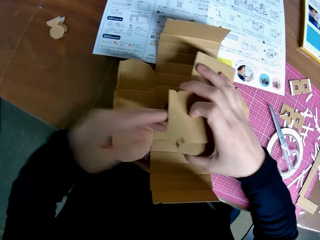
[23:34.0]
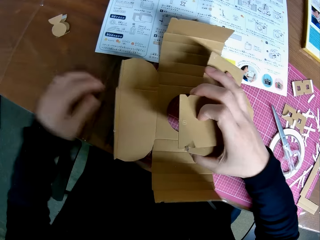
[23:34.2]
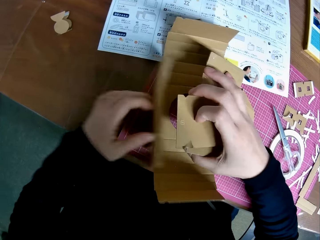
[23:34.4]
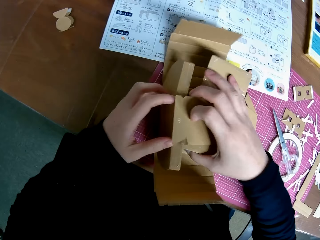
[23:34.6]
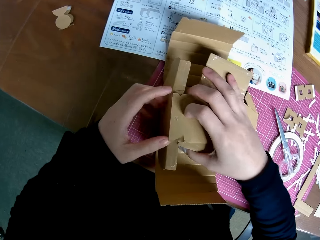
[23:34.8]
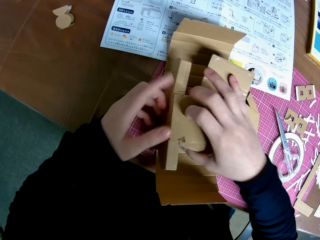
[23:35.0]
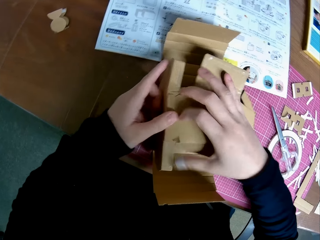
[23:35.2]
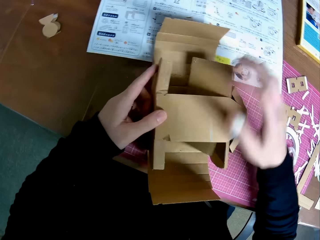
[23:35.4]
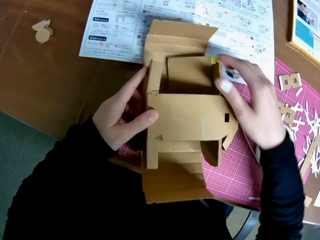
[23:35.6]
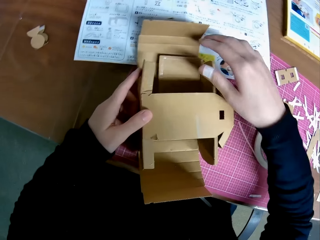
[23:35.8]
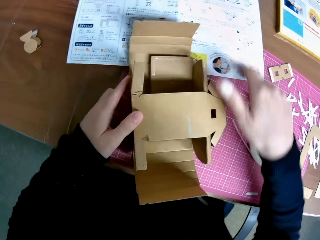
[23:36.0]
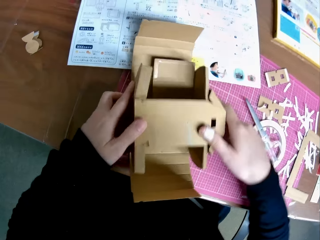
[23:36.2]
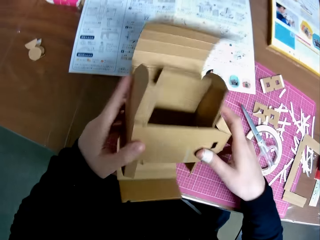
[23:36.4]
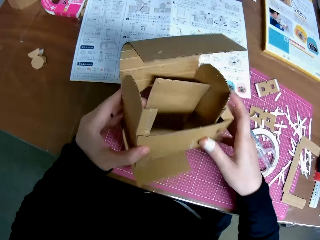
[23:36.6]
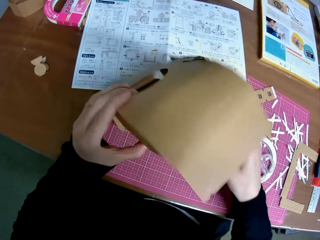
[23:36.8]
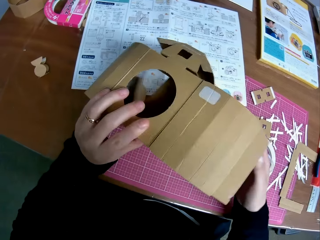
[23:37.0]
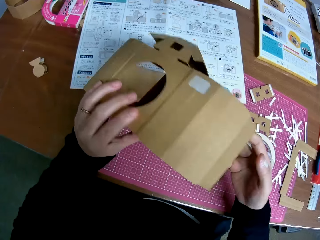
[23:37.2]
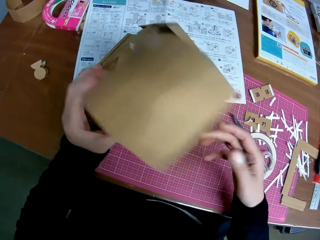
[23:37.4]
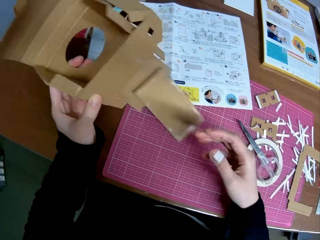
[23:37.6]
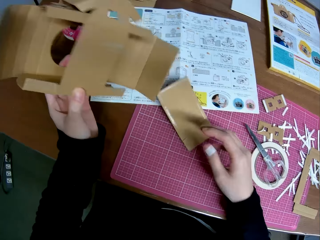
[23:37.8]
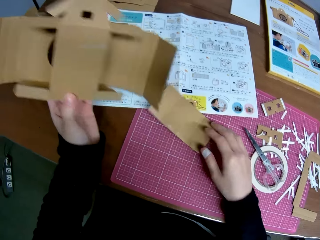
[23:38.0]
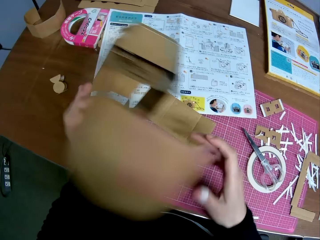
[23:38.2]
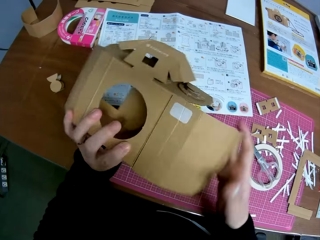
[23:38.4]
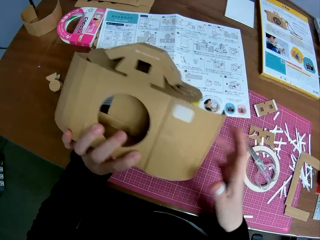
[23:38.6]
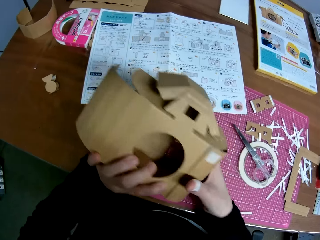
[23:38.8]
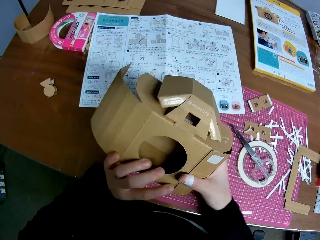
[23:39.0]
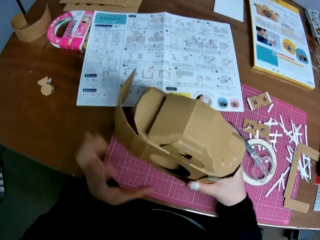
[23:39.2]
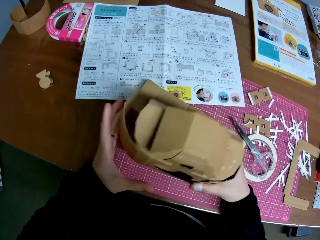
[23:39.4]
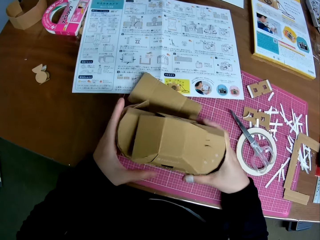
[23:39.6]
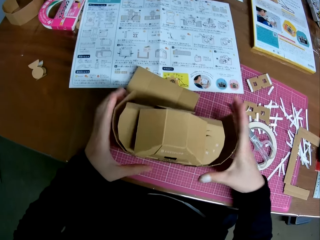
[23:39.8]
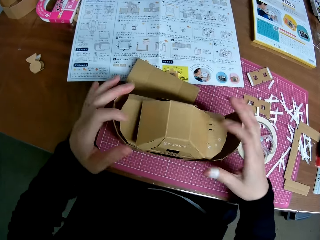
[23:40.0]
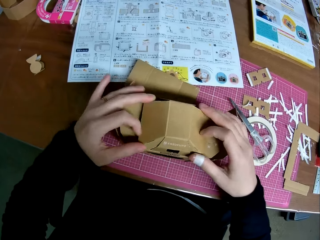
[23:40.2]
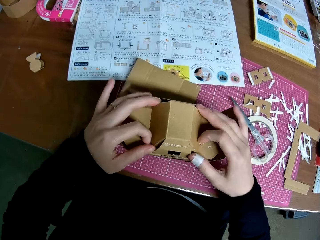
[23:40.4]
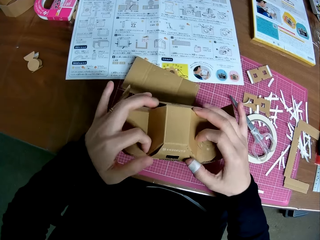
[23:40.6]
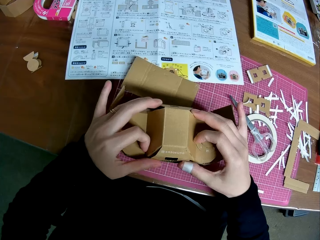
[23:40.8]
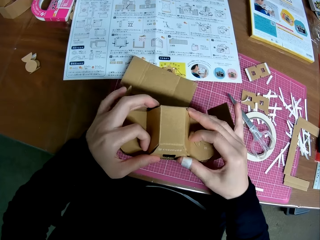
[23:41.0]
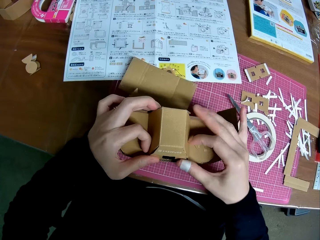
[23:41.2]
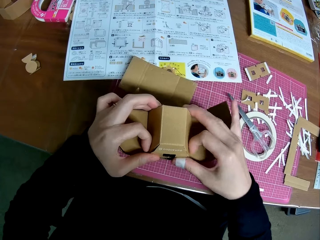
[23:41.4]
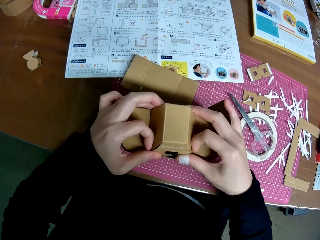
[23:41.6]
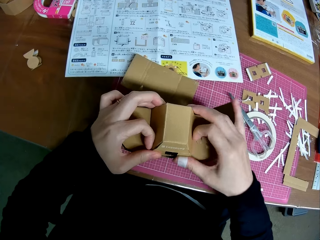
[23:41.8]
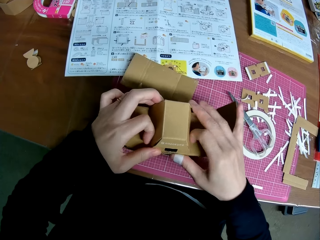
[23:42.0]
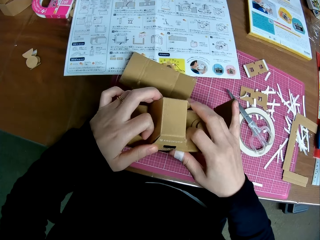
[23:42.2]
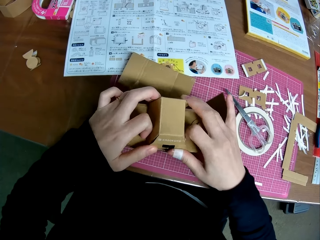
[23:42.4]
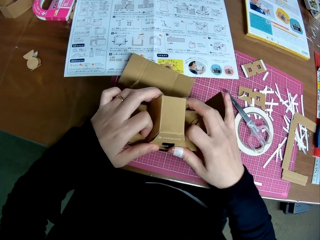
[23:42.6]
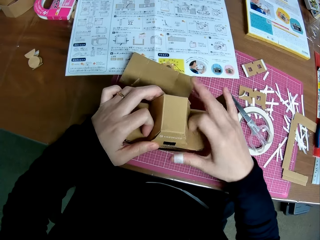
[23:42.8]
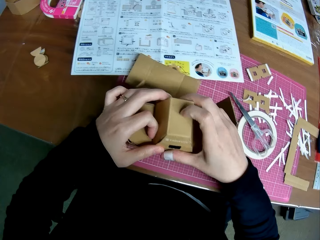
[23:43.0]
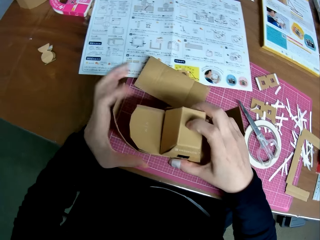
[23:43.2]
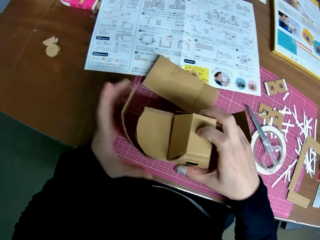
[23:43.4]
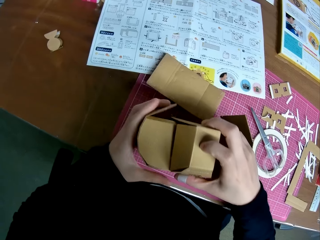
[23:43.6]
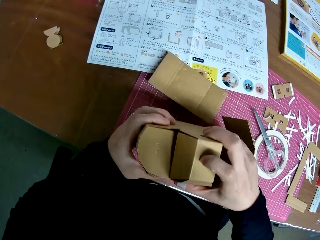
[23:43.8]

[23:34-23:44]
The camera wearer sticks the cardboards. They pick up the carton. They drop a piece of a cardboard, touch the piece of the cardboard and stick the cardboards. They place the cardboard camera model on the table. They fix the cardboard camera model.

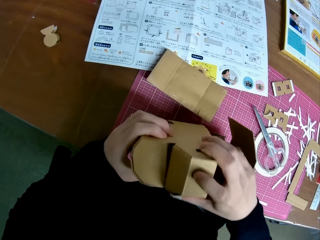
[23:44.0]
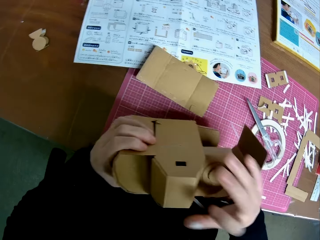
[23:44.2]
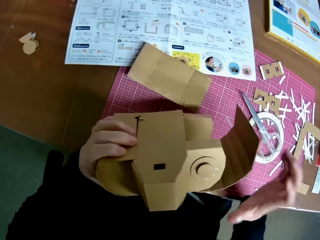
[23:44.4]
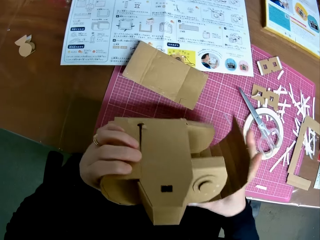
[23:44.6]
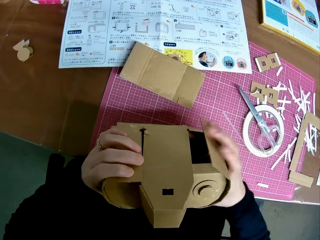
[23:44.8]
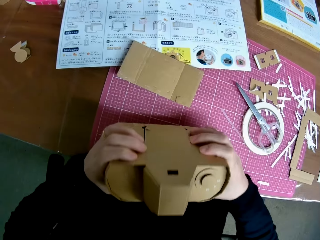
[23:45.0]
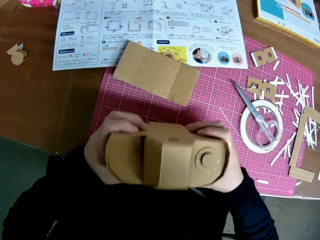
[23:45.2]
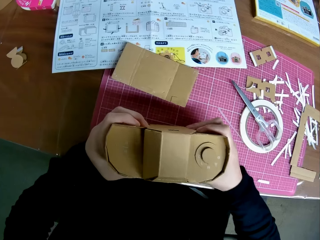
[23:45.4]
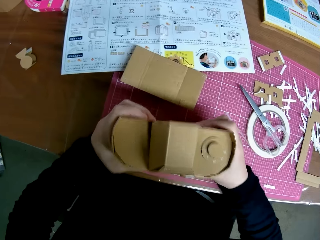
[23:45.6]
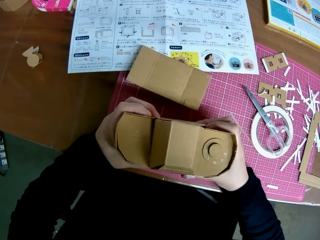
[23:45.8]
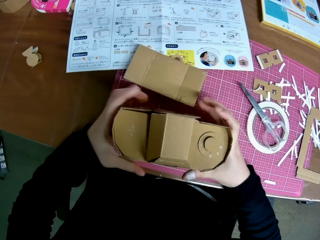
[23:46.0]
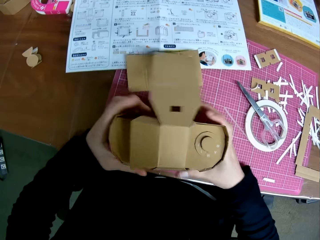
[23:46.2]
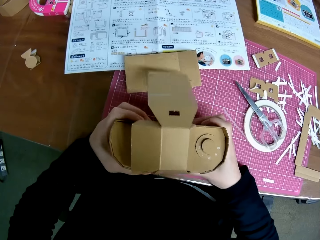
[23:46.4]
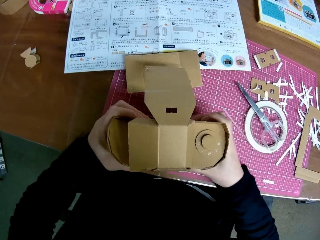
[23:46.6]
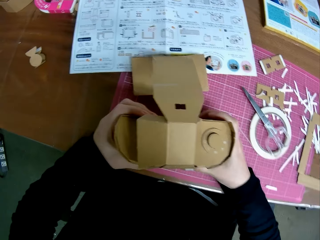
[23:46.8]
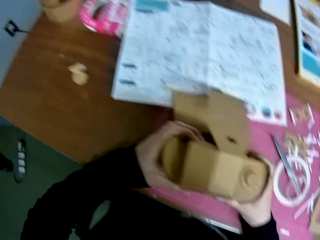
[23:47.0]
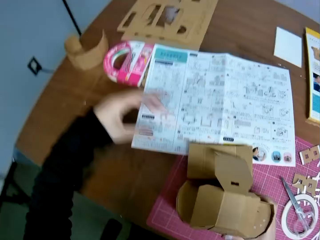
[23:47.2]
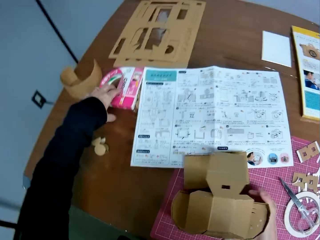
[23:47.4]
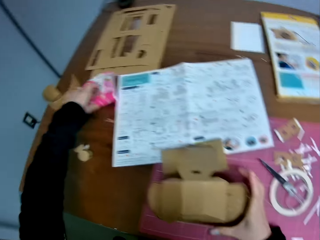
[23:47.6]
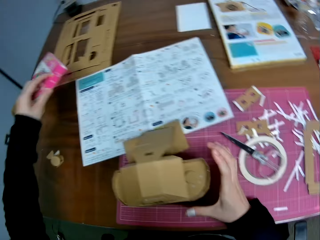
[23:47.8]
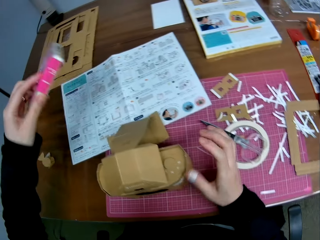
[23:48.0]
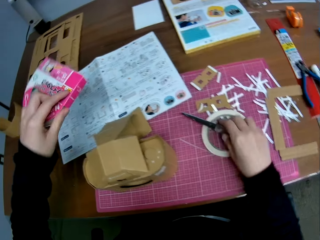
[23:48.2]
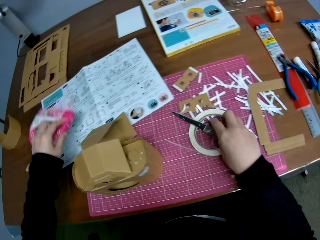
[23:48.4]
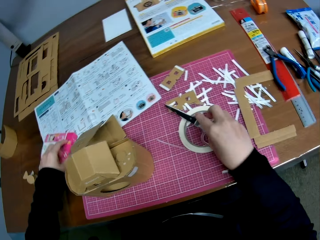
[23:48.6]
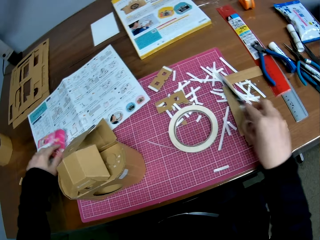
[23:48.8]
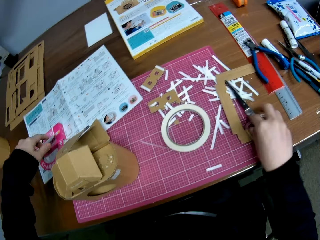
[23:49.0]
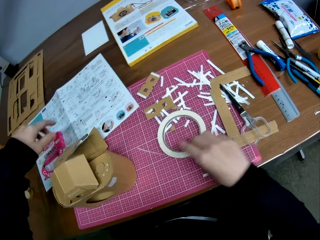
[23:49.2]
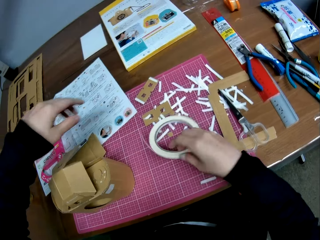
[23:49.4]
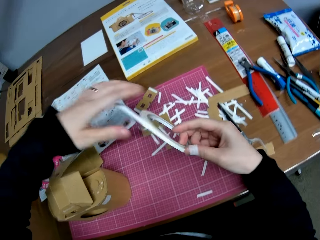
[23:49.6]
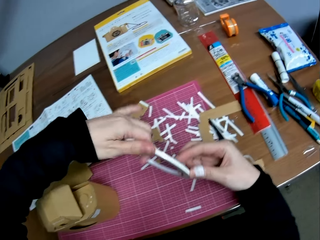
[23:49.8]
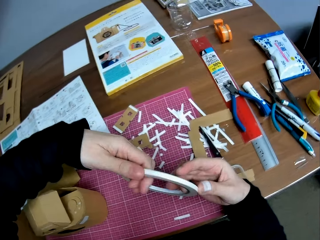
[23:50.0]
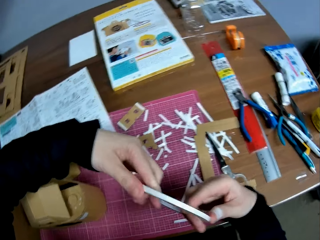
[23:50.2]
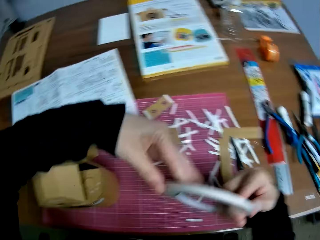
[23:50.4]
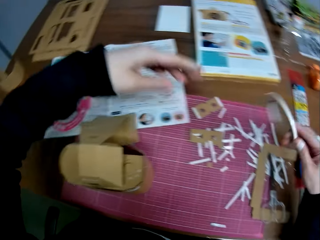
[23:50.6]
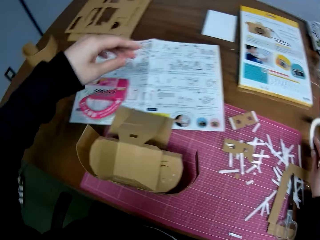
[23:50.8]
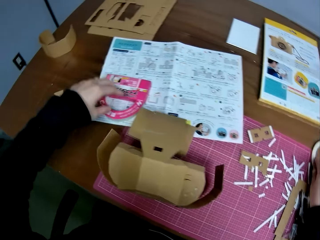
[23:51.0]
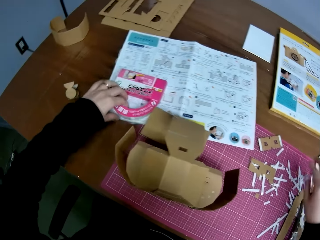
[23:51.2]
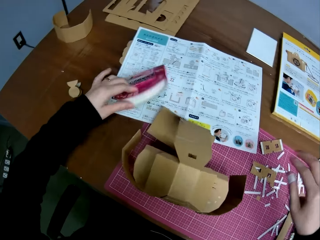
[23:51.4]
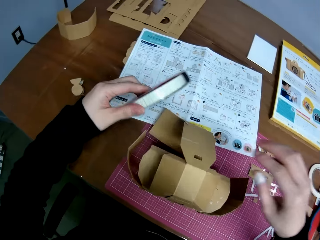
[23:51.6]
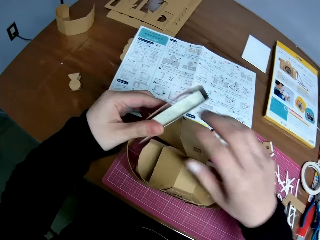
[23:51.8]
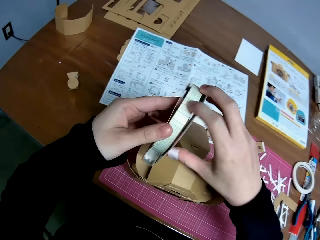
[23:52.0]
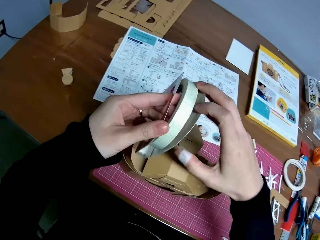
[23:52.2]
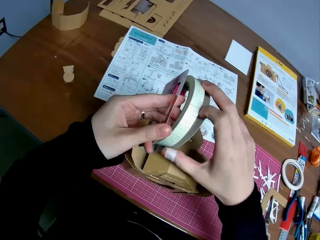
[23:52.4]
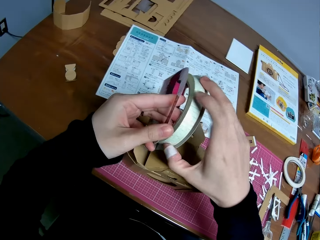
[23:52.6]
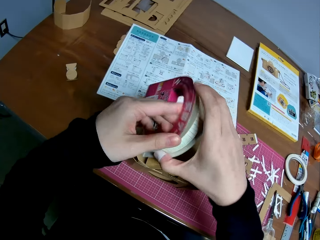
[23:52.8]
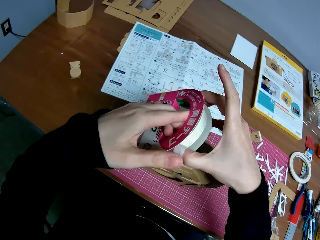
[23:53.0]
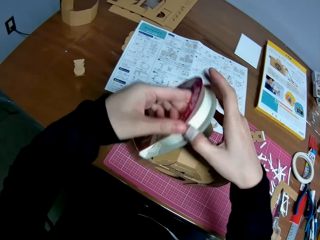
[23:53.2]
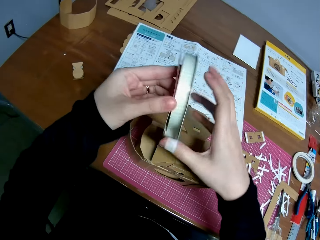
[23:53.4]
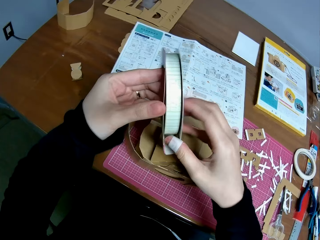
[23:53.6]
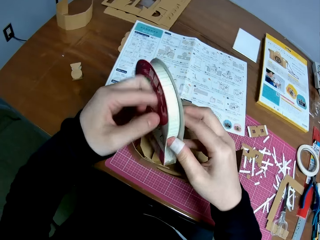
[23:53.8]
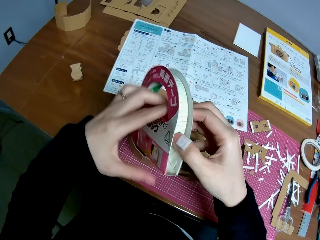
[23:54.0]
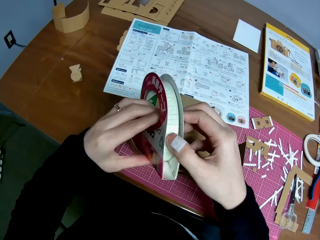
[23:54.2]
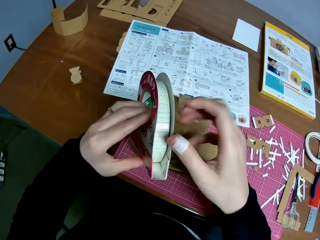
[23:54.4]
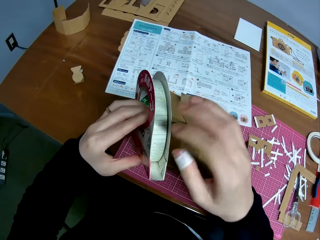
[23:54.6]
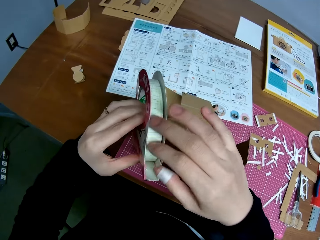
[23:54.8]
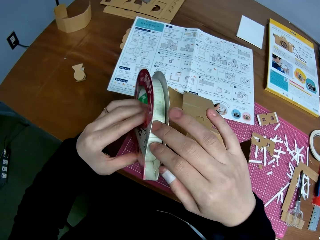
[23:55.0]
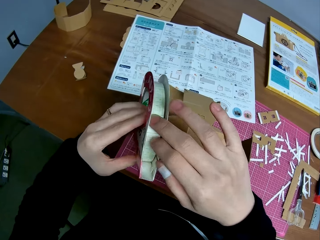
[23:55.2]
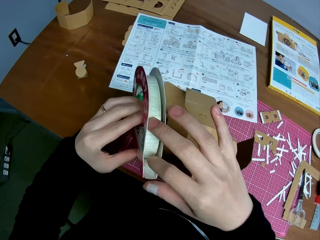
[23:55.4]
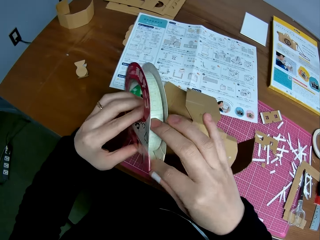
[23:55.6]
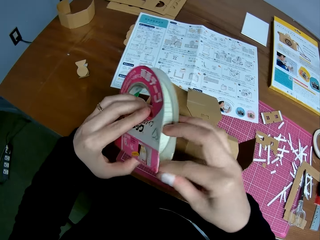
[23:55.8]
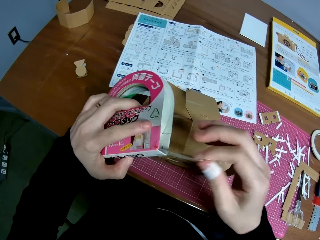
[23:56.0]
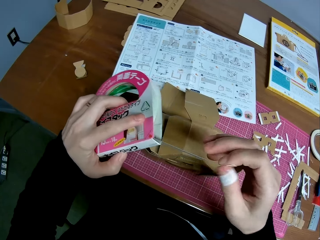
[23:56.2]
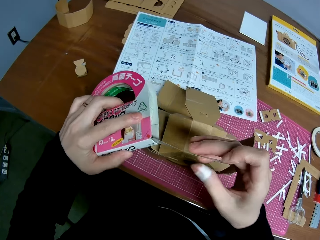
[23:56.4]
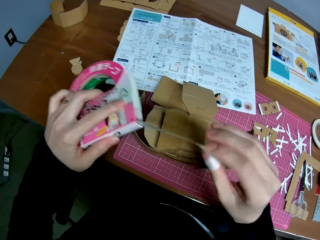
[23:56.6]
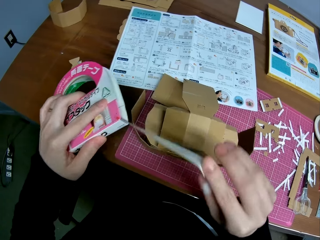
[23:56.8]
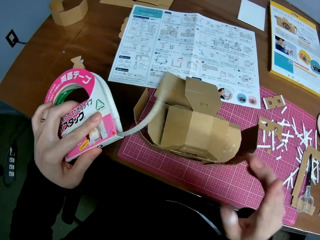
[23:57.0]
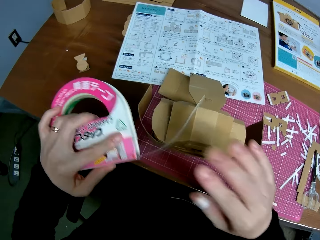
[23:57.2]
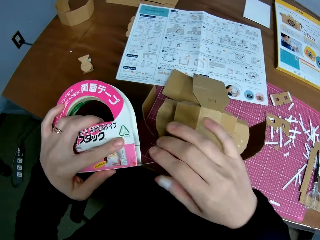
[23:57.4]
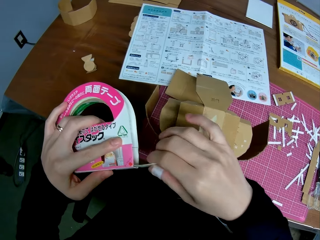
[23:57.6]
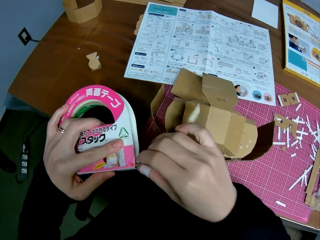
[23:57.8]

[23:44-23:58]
The camera wearer holds the cardboard camera model and places the cardboard camera model on the table. They pick up a sellotape. They pick up a pair of scissors. They move the scissors on the table. They place the sellotape on the table. They drop the scissors on the table. They pick up the sellotape from the table. They seal the tape. They hold the sellotape. They place the sellotape on the table. They pick up the sellotape. They hold the sellotape. They pull the sellotape.
